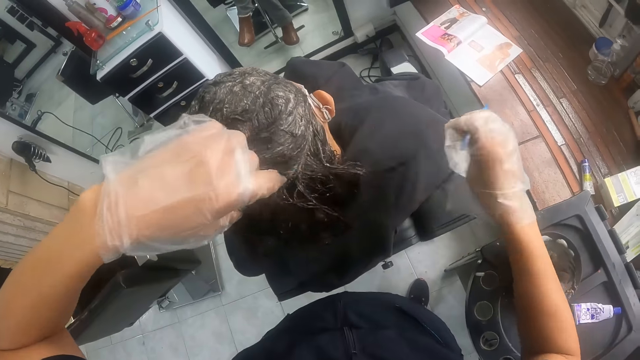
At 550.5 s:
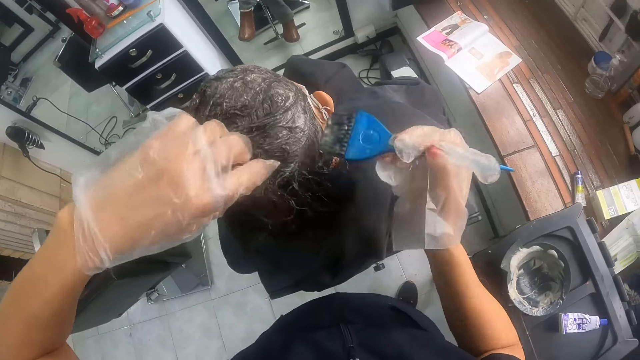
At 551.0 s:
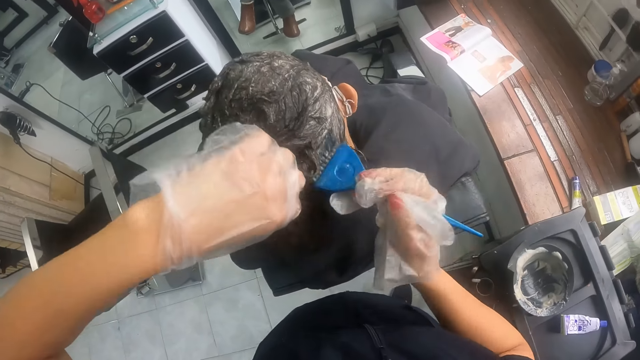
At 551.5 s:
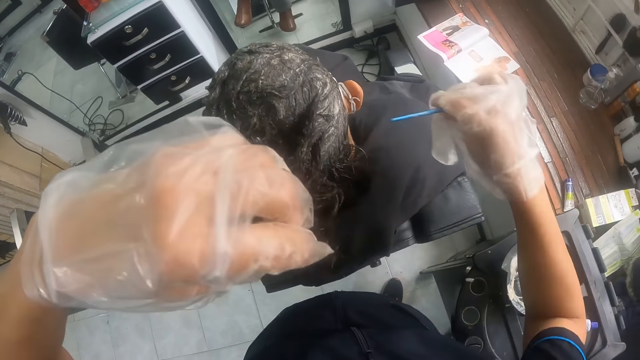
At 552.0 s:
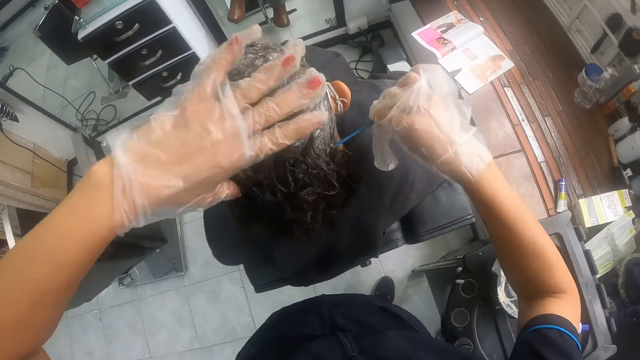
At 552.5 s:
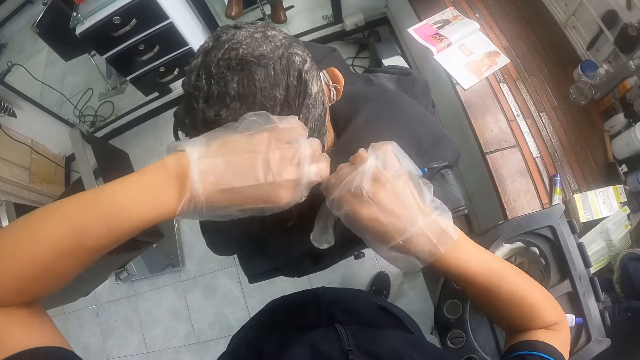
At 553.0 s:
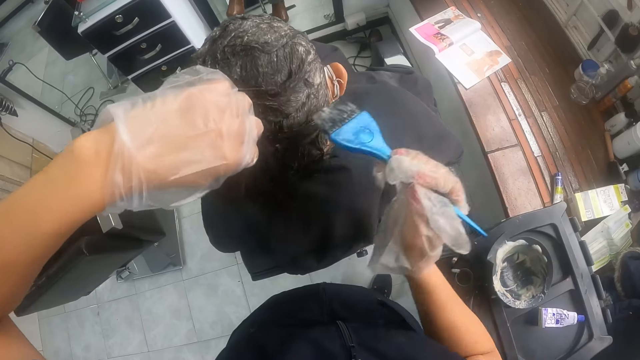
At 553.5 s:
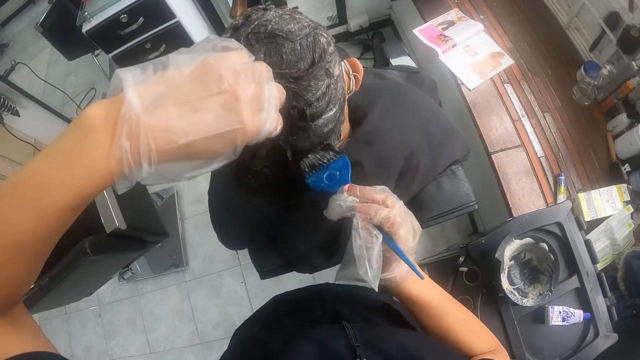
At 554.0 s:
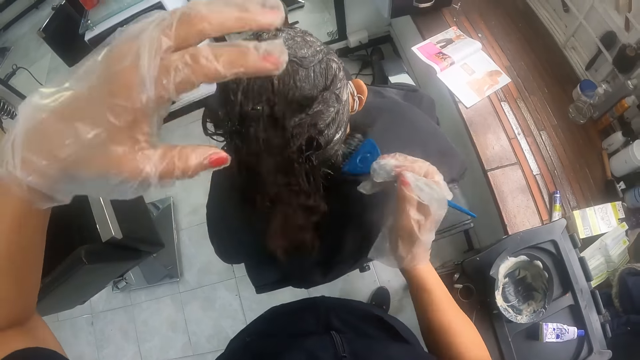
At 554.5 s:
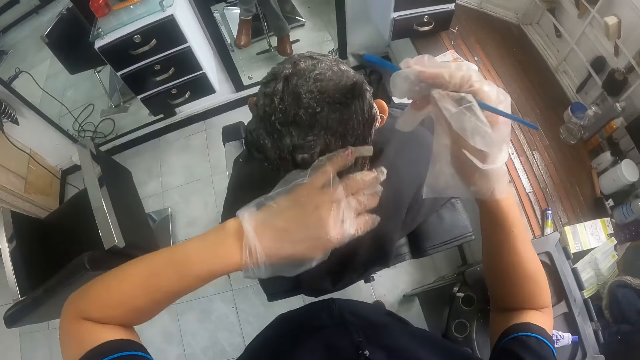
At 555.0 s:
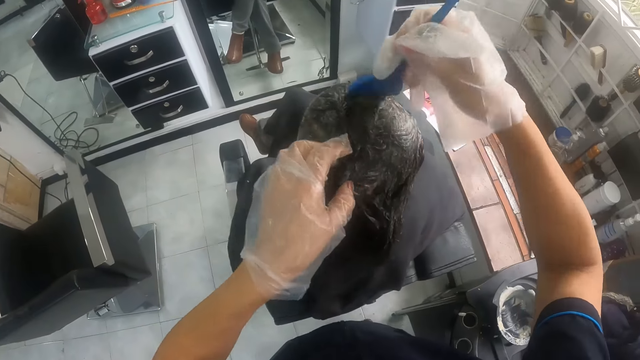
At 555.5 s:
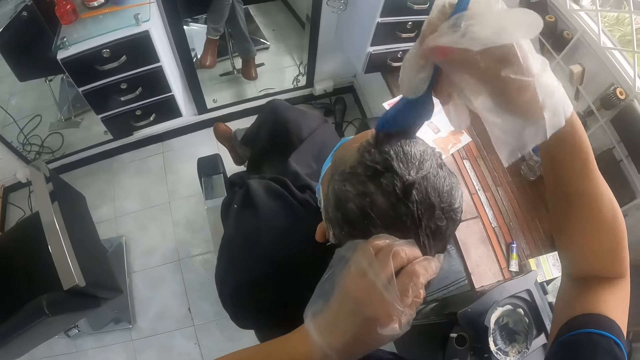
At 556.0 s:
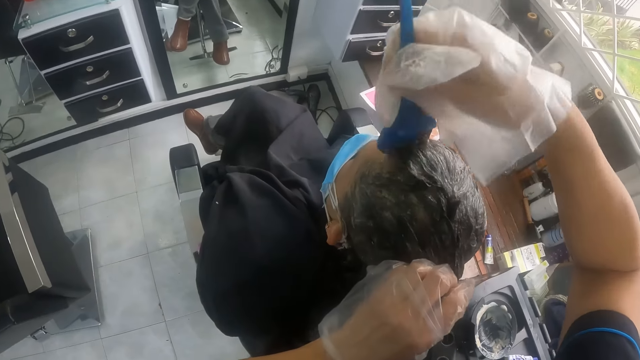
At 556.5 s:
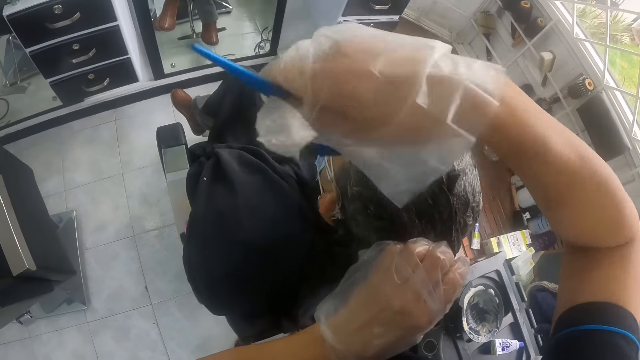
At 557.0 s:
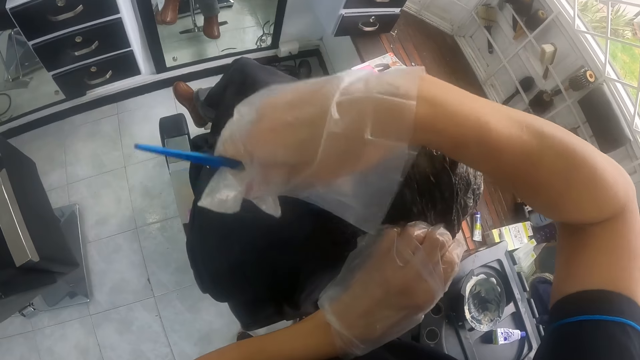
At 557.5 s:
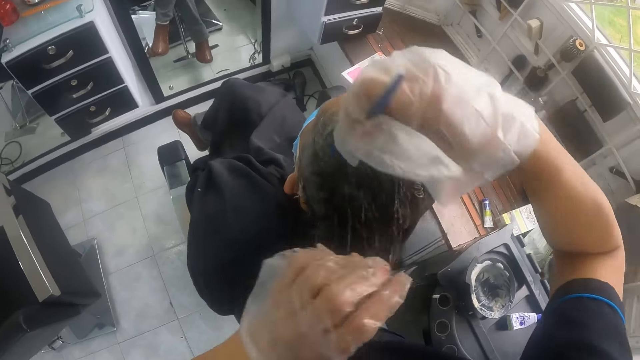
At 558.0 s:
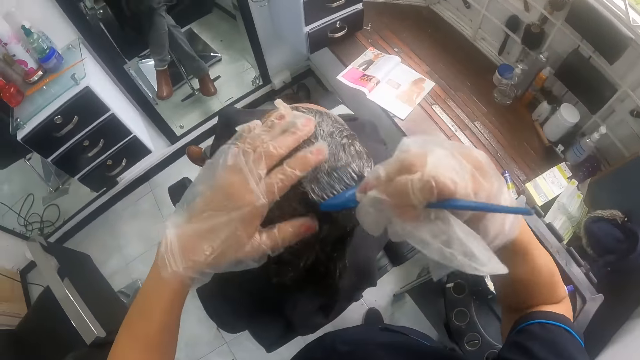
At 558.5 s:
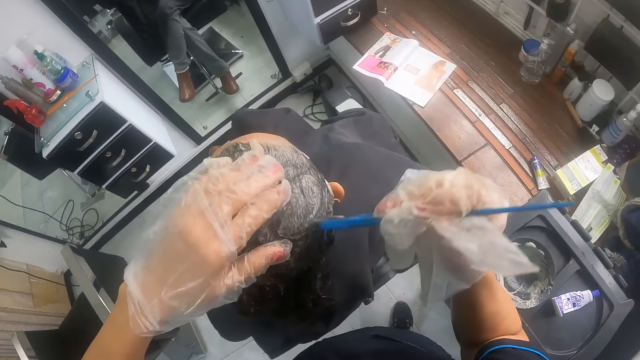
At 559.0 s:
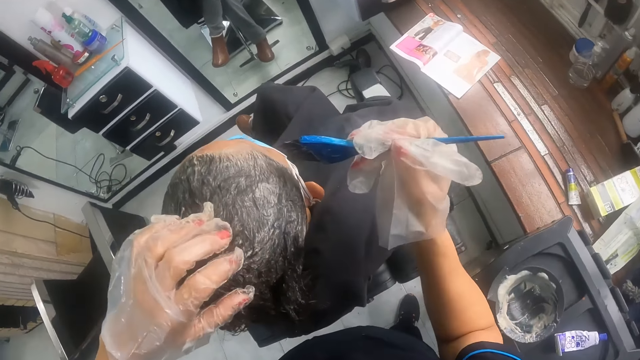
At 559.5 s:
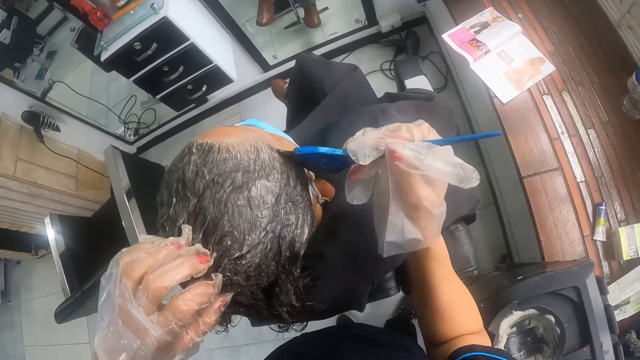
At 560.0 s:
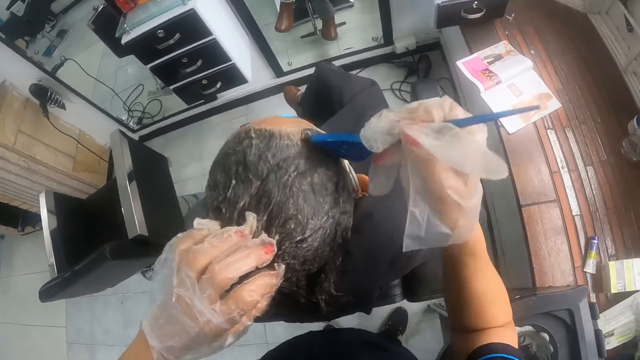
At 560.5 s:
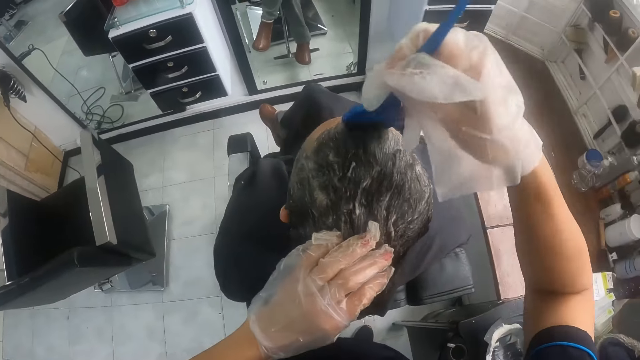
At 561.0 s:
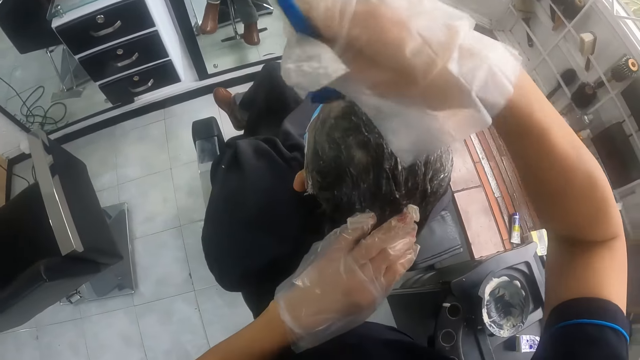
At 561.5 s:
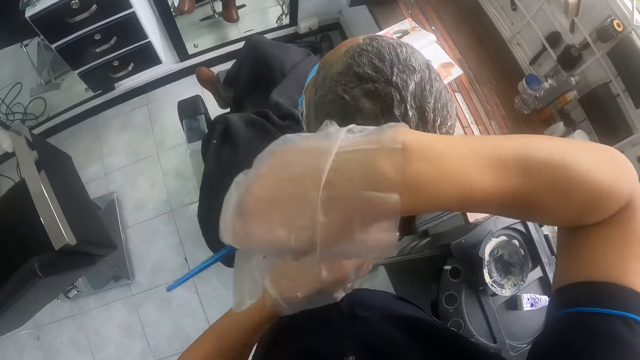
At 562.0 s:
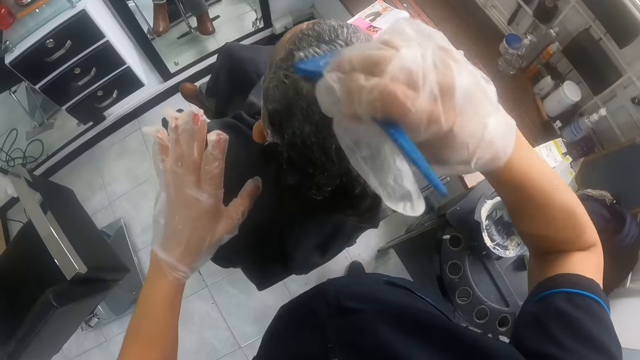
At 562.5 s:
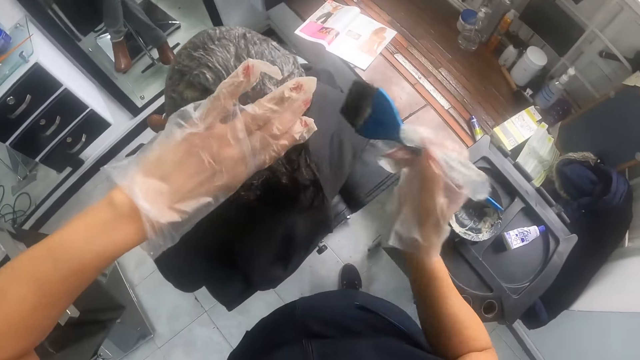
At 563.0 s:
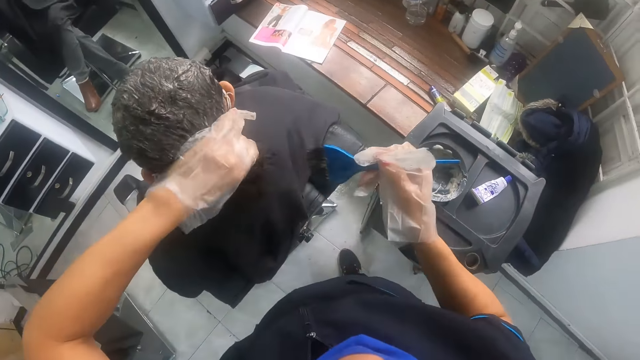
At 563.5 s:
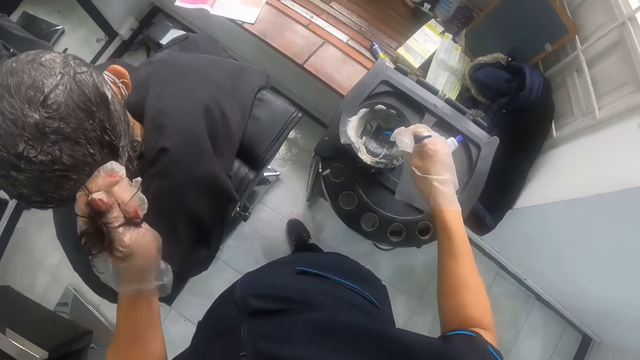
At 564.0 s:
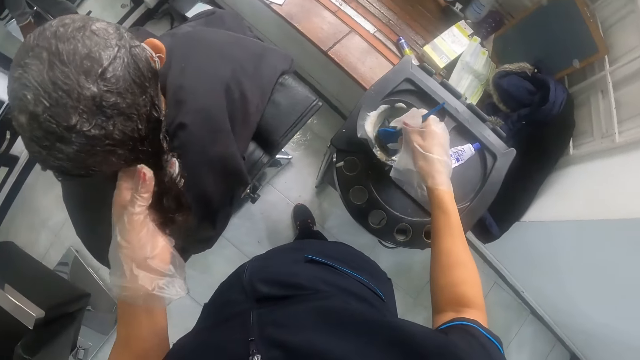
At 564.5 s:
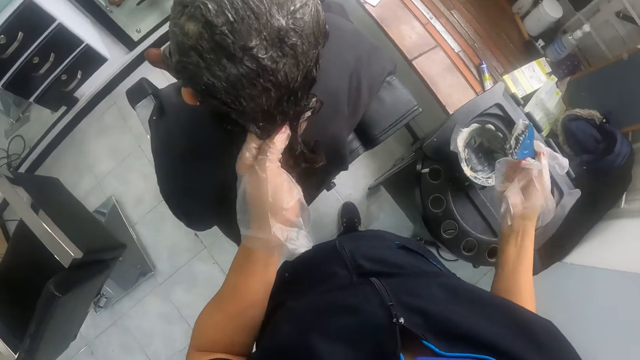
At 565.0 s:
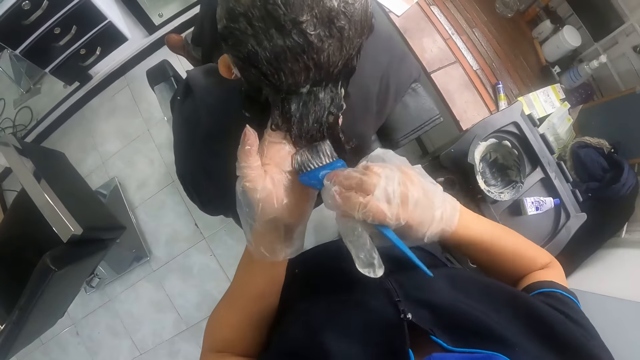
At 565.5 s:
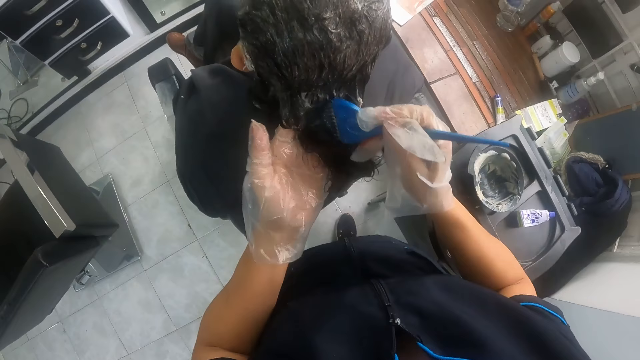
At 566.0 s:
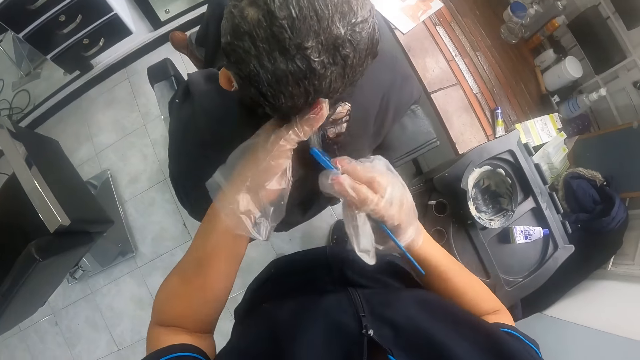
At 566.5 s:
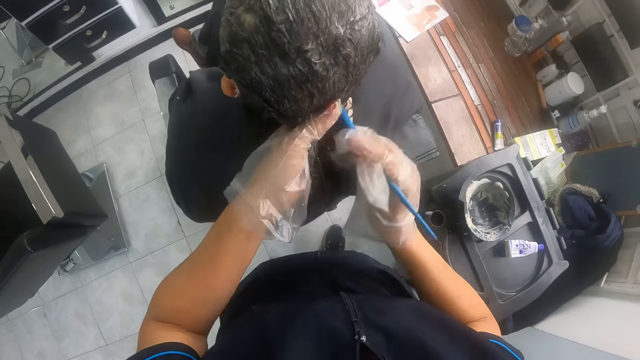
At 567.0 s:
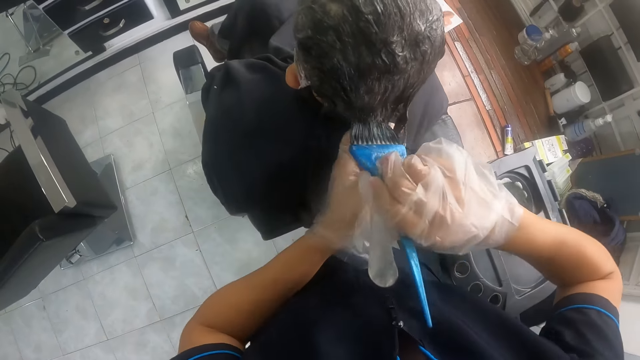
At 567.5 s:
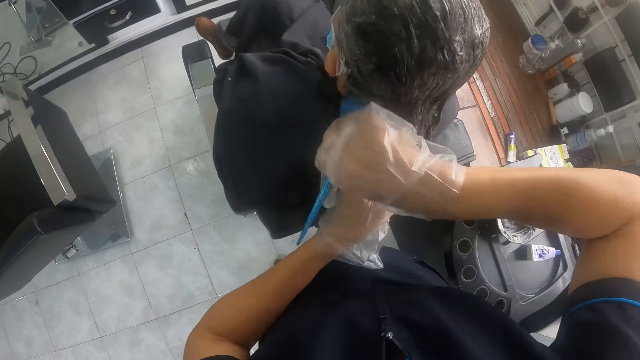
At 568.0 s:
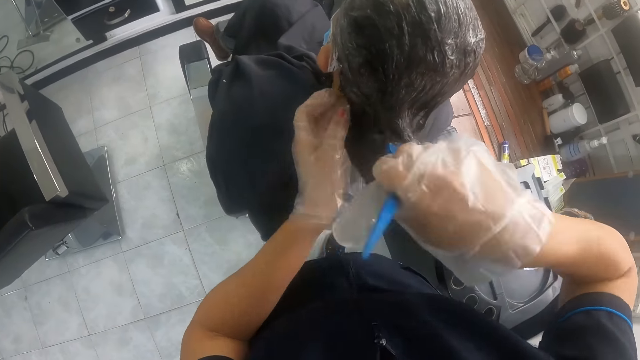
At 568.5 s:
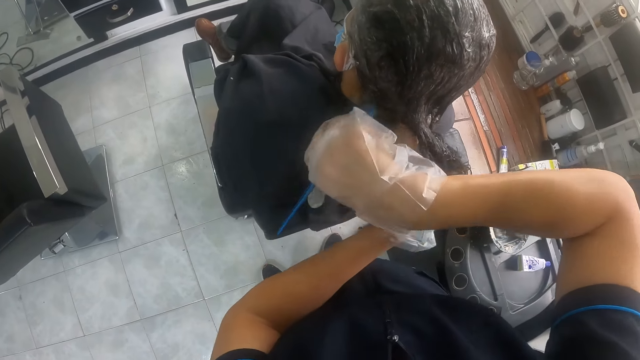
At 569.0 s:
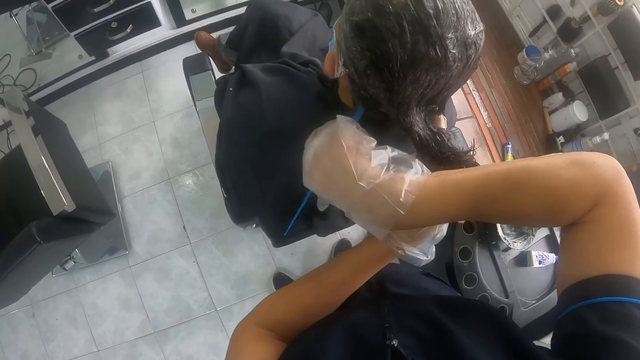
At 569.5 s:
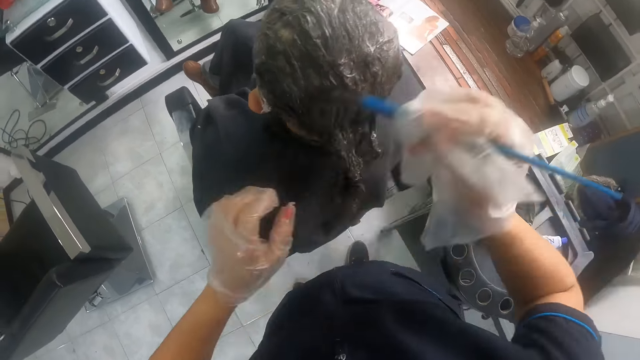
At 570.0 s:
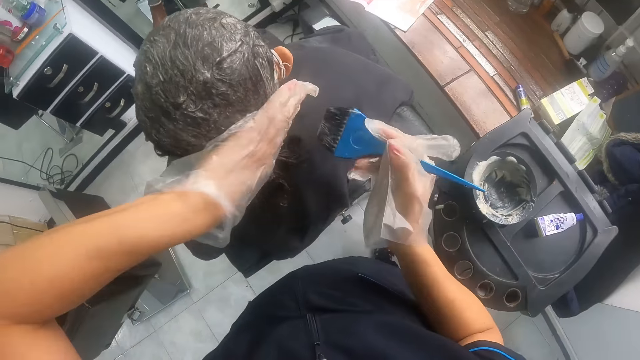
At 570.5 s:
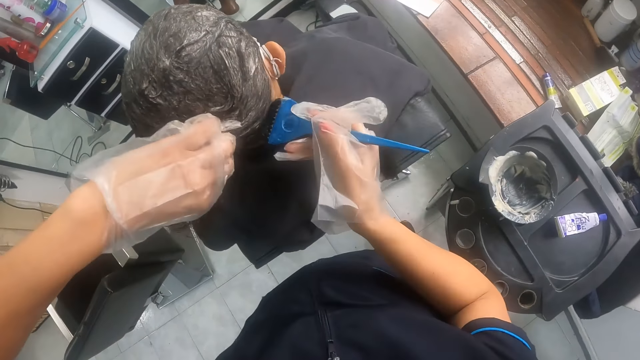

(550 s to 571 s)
The camera wearer applies relaxer to the woman's hair with the hairbrush in her gloved right hand. She stretches the woman's hair with the hairbrush in her gloved right hand. She cuts a part of hair with the hairbrush. She holds the woman's hair with her gloved left hand. She applies relaxer to the woman's hair with the hairbrush in her gloved right hand. She holds the woman's hair with her gloved left hand. She holds the hair with her left hand. She rubs the hair with her left hand. She holds the hair with her left hand. She dips the hair dye brush in a bowl on the table. She rubs hair dye on the hair of the woman with the hair dye brush with her right hand.
